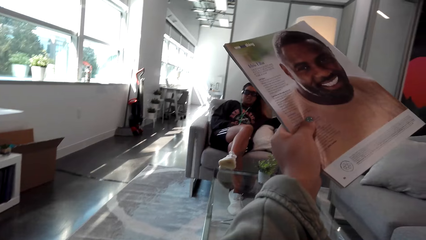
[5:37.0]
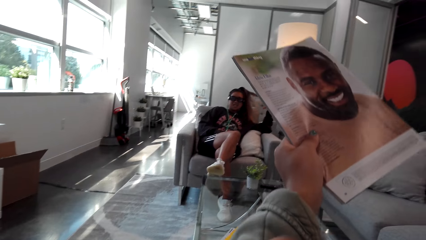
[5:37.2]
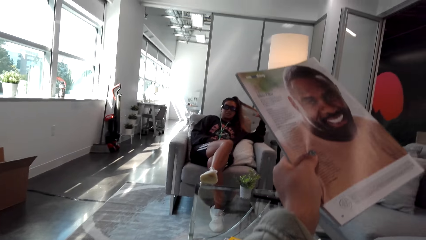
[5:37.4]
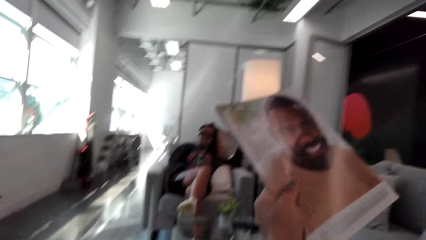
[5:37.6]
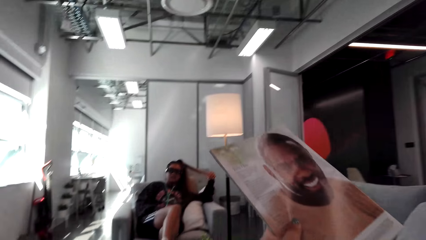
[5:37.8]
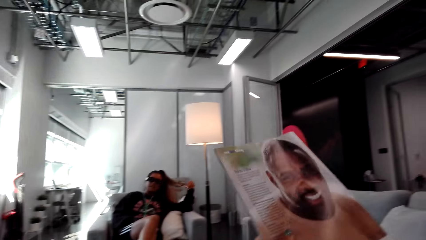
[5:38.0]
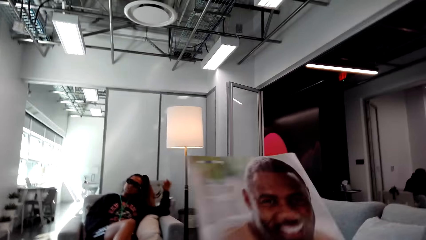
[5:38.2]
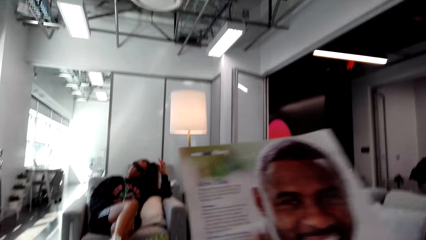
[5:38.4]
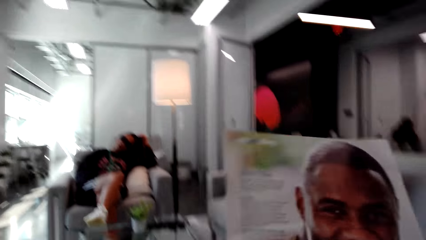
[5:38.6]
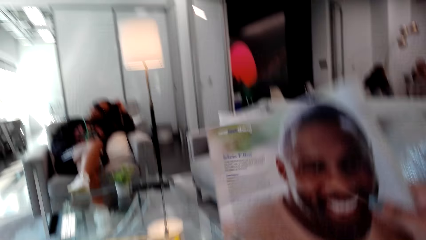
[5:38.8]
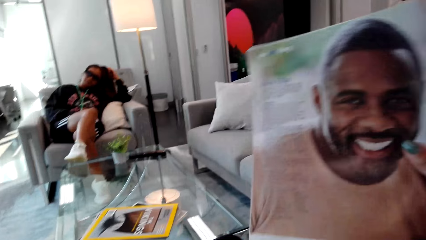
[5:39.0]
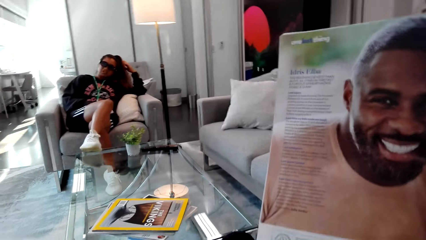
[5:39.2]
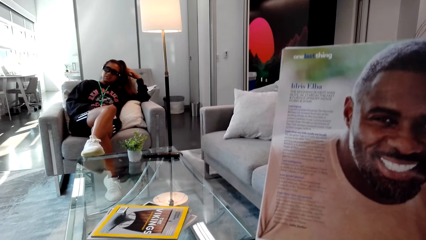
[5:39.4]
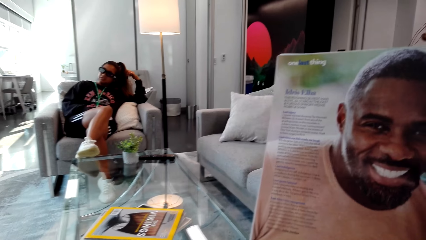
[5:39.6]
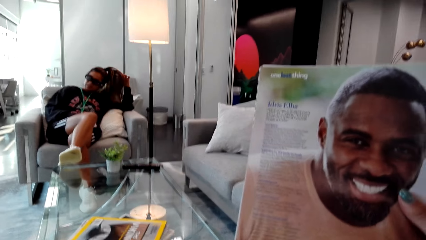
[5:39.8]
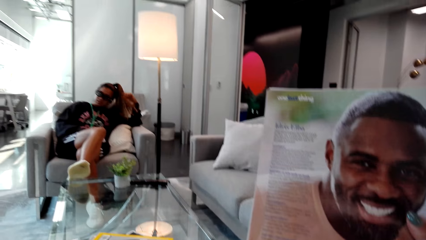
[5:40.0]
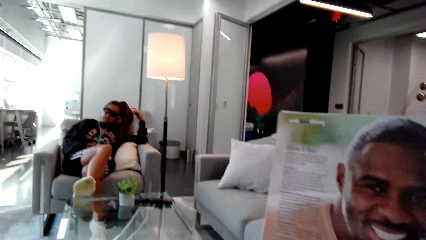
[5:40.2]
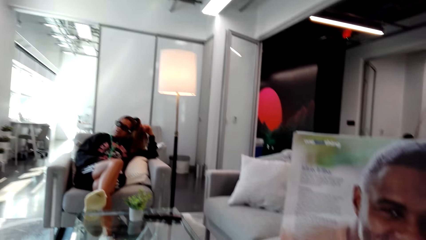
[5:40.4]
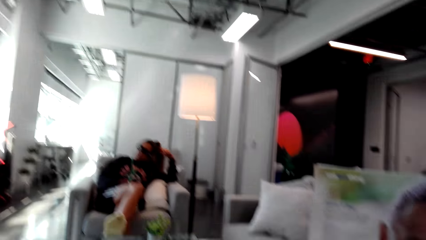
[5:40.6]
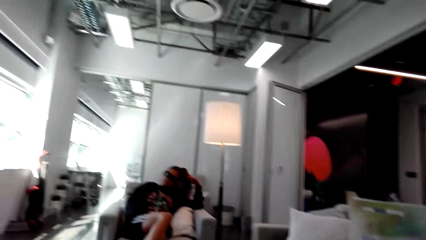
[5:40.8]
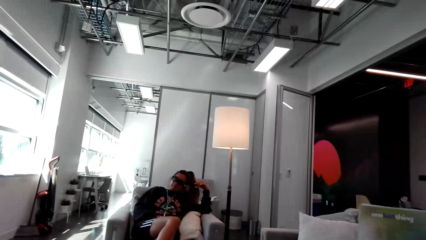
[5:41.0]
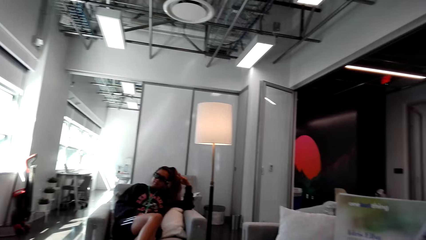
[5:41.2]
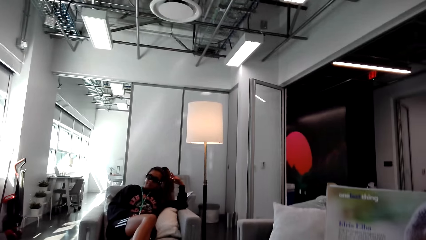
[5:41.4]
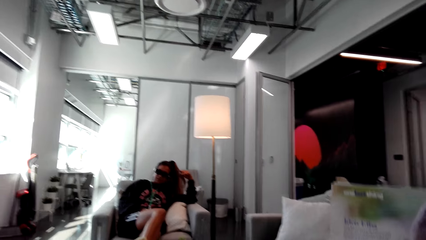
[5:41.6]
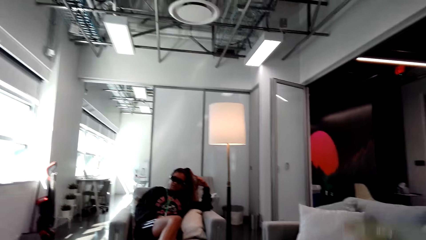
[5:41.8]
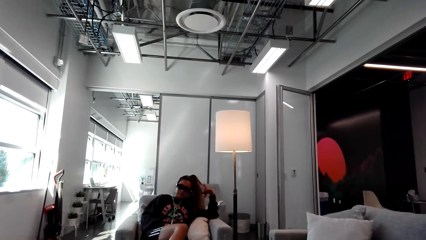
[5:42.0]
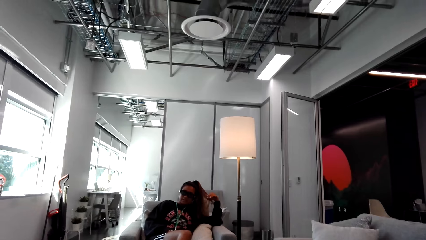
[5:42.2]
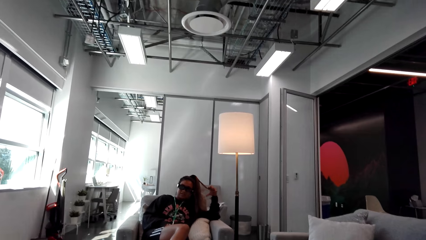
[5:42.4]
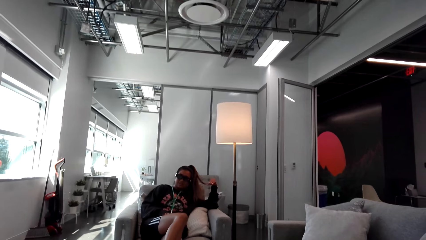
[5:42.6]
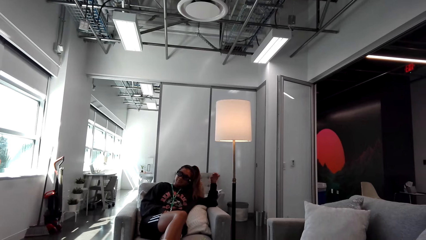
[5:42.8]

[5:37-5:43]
The camera wearer stretches his hand.

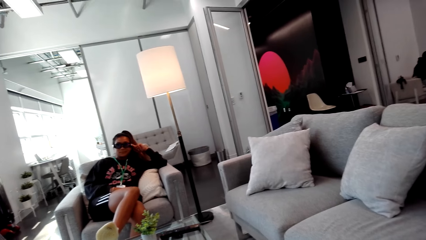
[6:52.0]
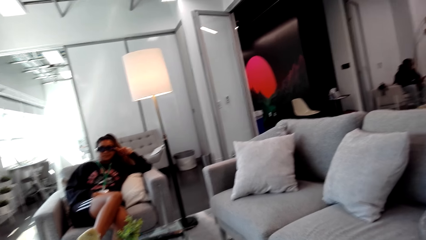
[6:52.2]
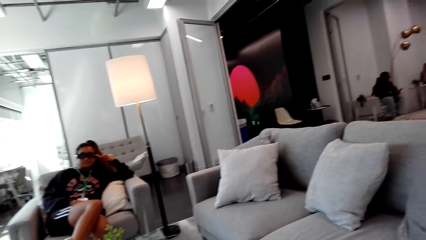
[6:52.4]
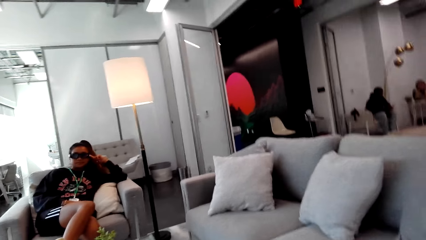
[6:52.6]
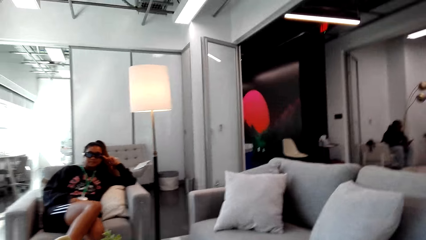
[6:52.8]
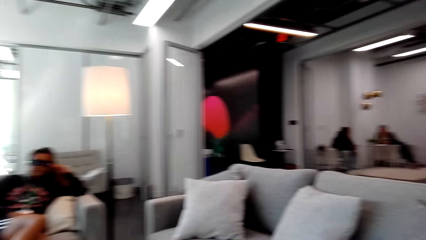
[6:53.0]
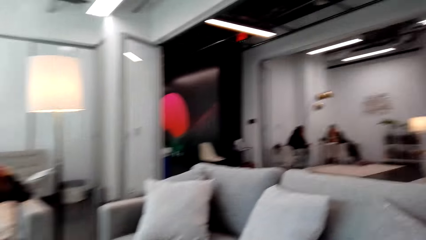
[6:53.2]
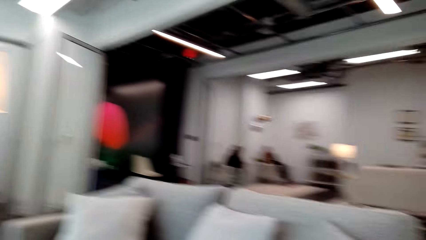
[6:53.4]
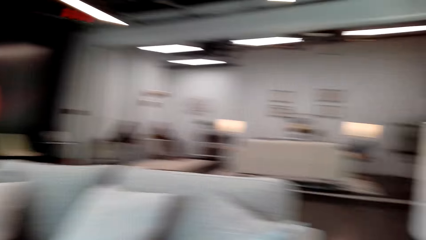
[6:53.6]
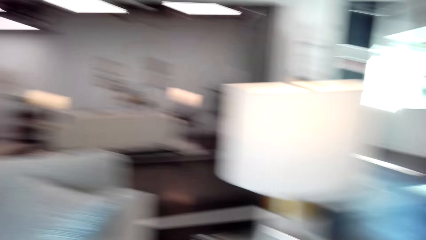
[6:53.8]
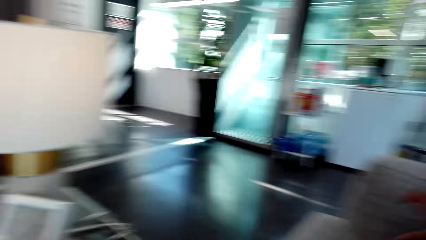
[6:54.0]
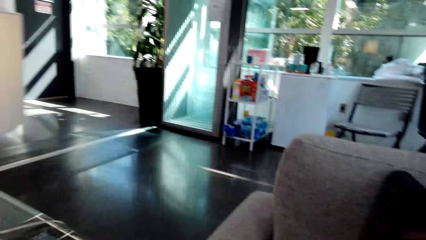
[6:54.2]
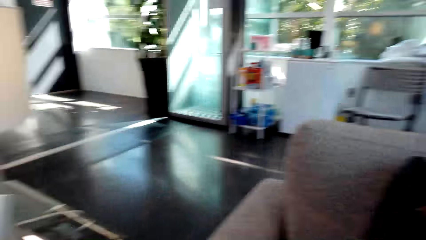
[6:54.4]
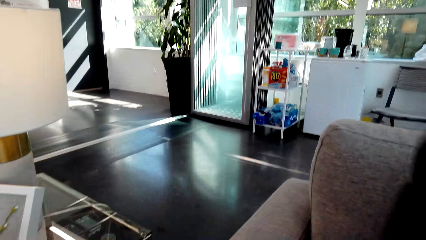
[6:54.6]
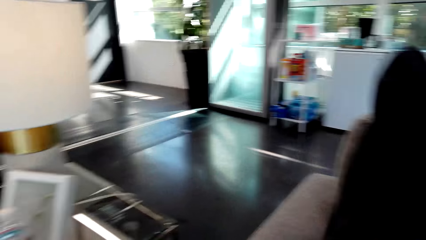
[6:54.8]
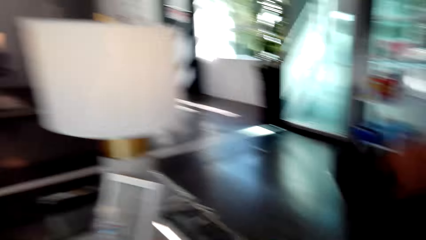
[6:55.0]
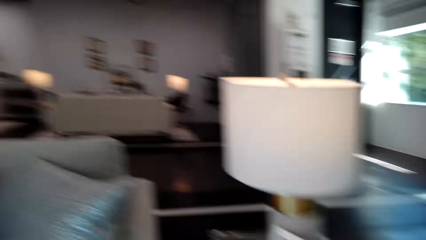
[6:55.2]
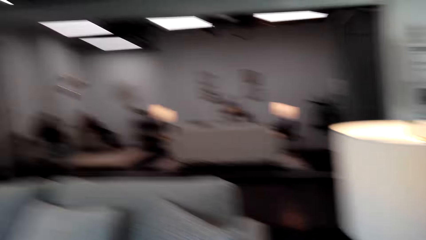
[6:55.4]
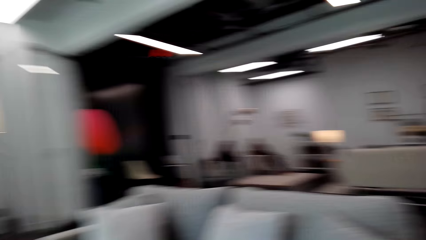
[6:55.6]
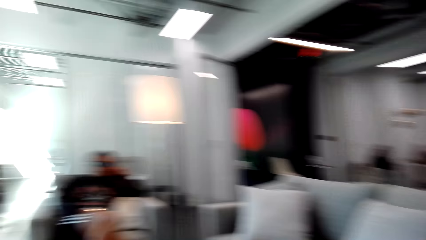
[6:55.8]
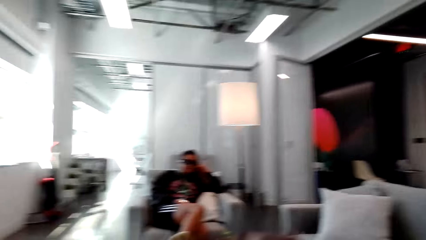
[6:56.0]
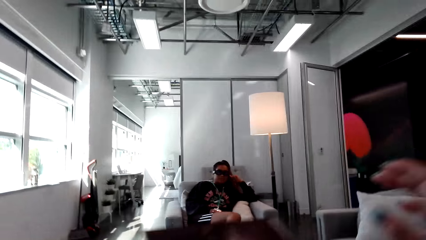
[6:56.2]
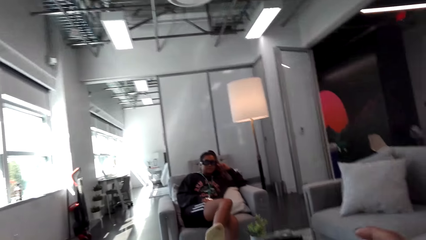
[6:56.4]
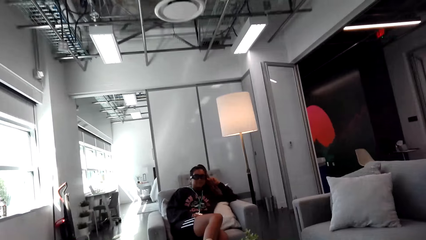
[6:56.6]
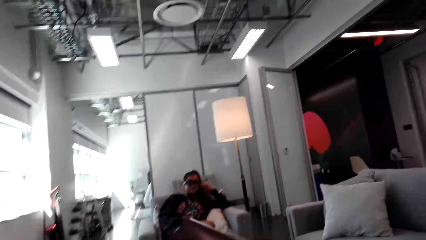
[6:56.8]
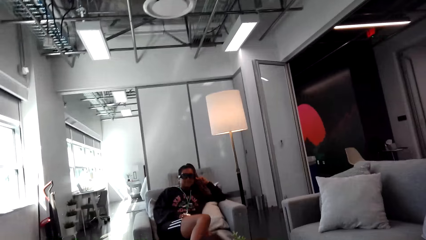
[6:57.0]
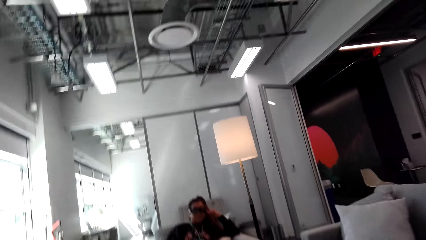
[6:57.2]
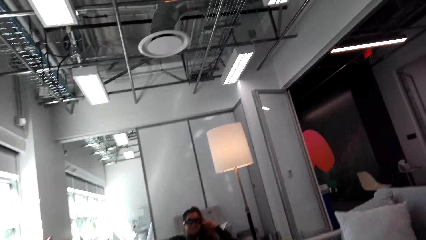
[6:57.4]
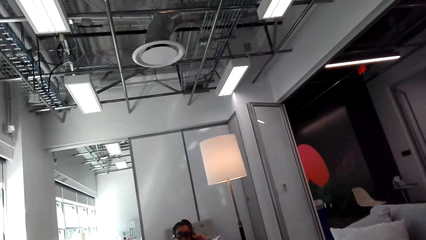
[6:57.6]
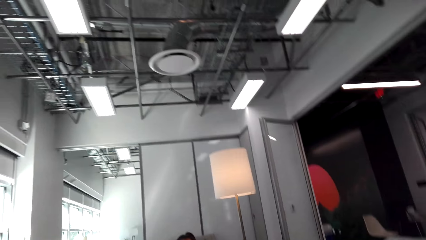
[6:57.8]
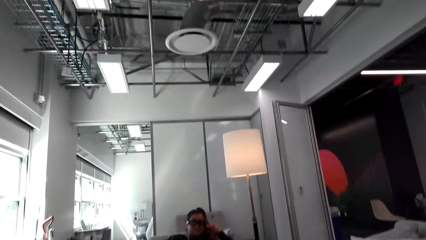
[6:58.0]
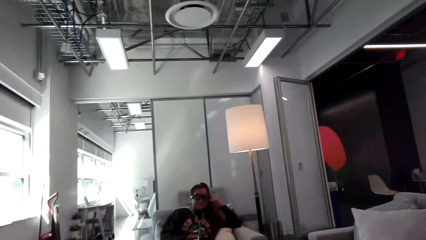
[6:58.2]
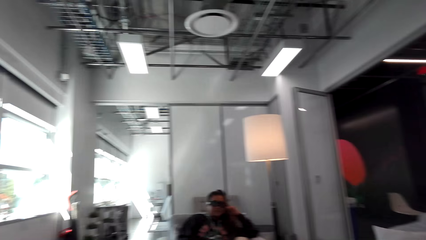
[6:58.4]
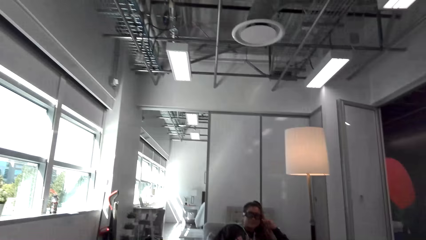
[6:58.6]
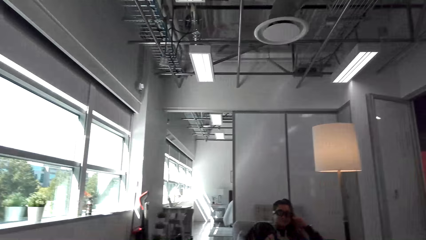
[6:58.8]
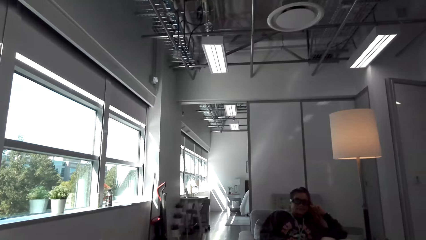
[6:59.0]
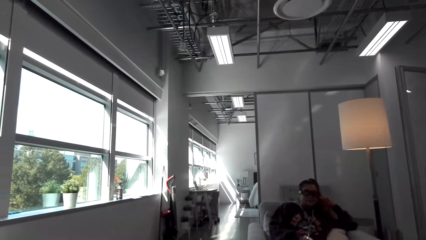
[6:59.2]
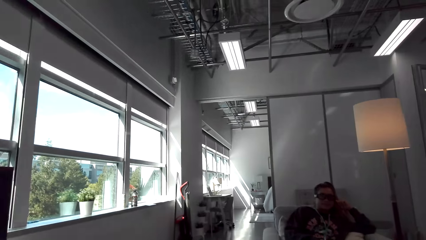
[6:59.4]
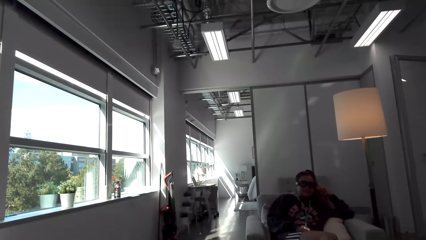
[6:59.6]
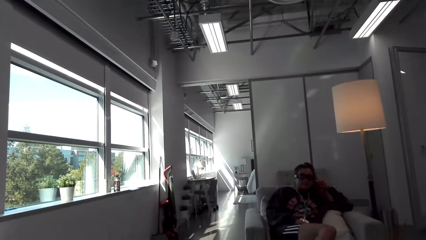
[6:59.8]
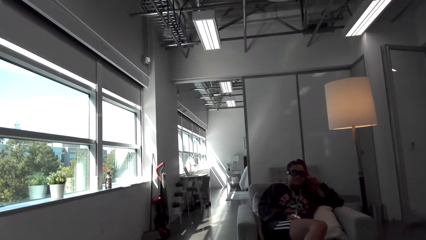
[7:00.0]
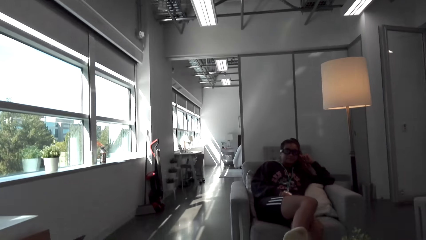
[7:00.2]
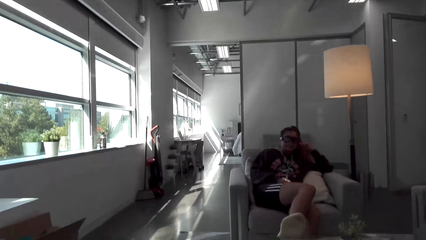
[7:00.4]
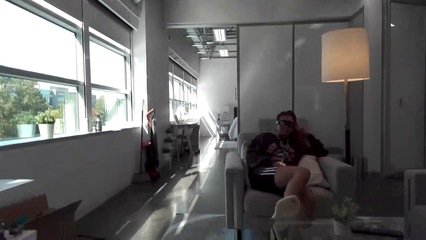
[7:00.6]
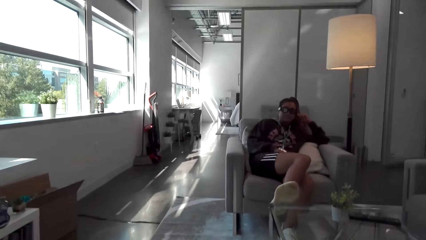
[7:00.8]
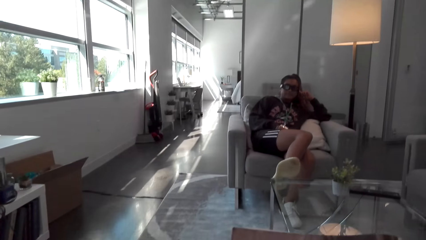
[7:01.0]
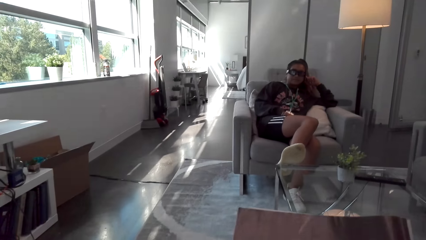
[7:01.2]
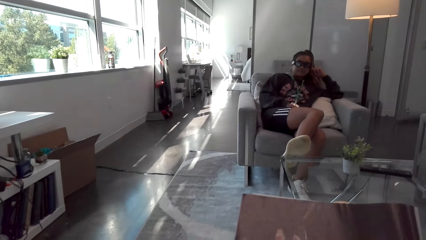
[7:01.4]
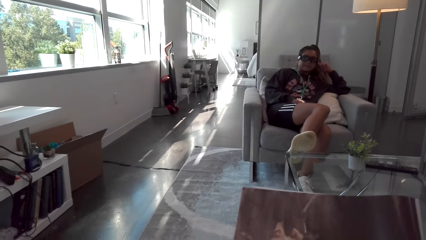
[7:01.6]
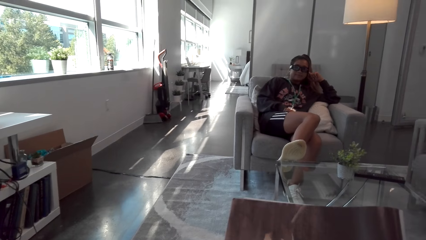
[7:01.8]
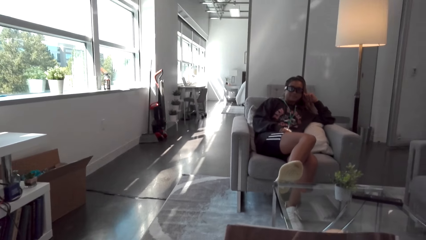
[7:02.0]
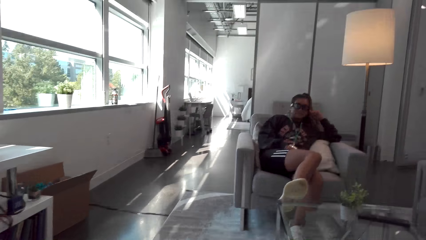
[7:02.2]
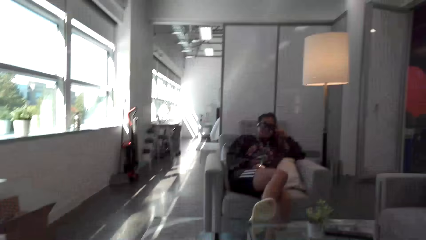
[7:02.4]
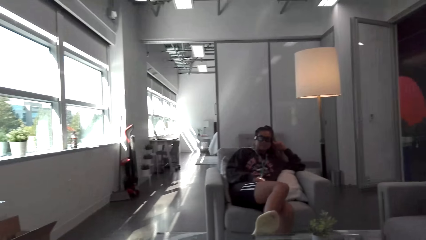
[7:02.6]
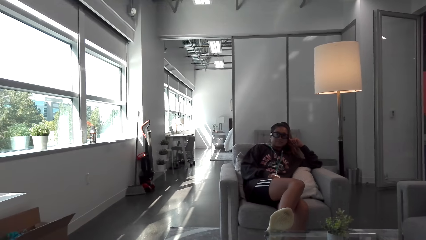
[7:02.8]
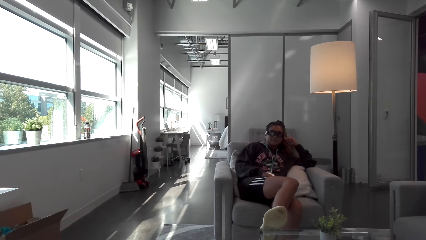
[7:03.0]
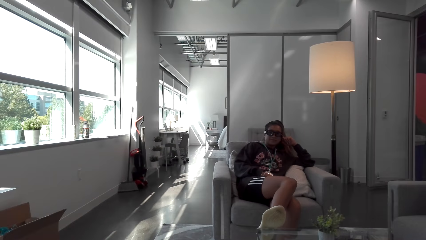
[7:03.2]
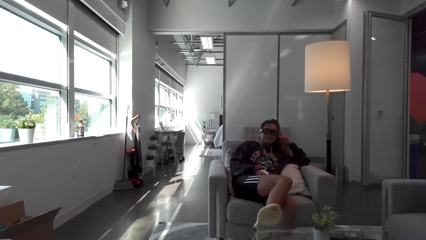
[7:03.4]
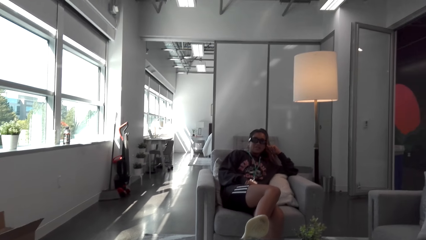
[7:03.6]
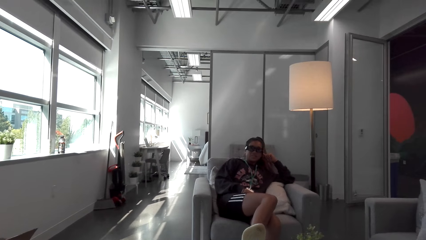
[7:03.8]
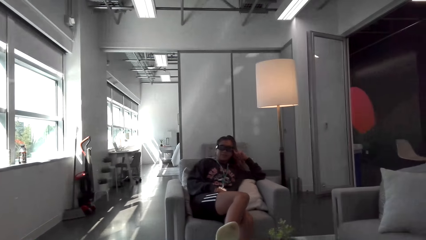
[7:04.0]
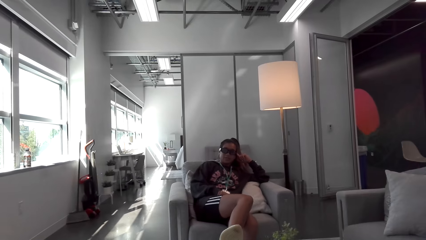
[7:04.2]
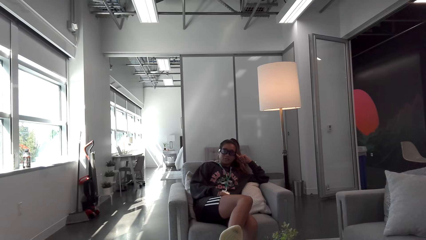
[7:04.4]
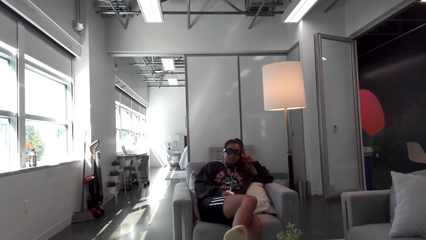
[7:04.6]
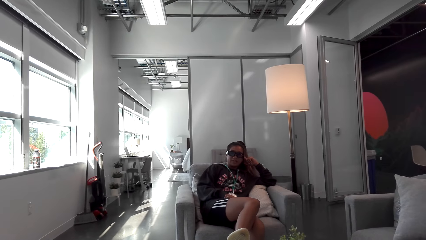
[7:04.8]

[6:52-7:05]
The camera wearer turns to the other side. He looks around. He moves his hand. He looks at a woman. He interacts with the woman.
